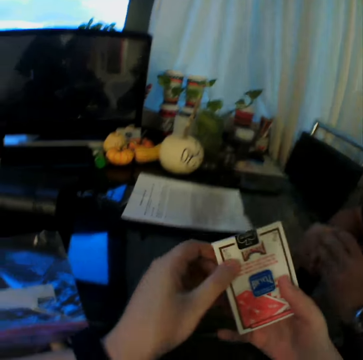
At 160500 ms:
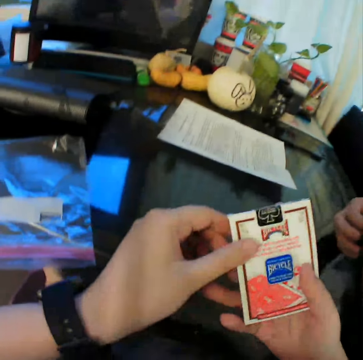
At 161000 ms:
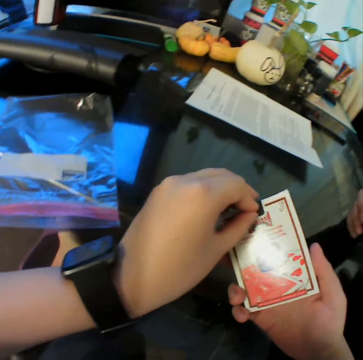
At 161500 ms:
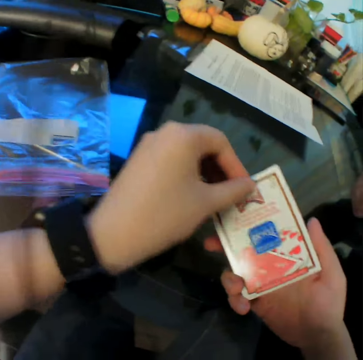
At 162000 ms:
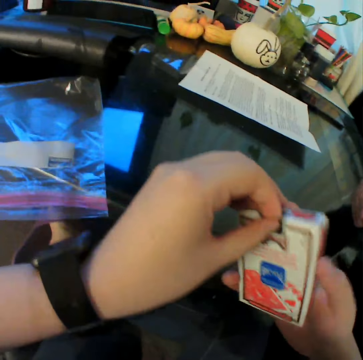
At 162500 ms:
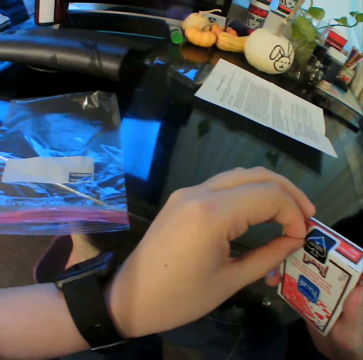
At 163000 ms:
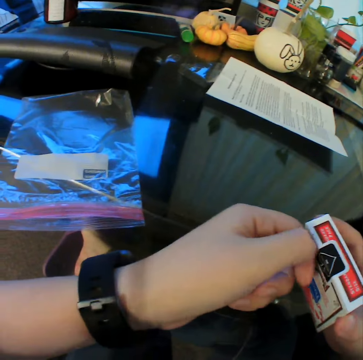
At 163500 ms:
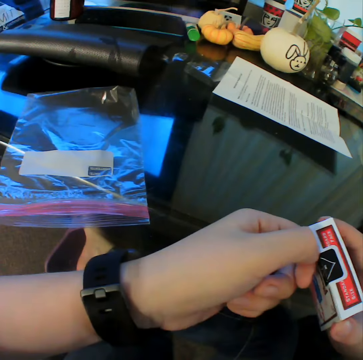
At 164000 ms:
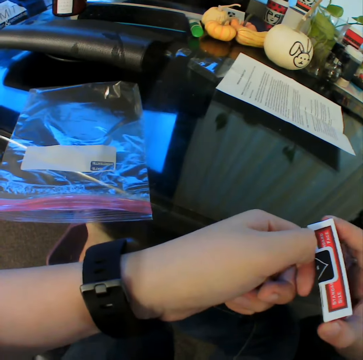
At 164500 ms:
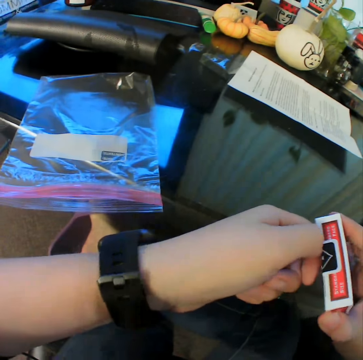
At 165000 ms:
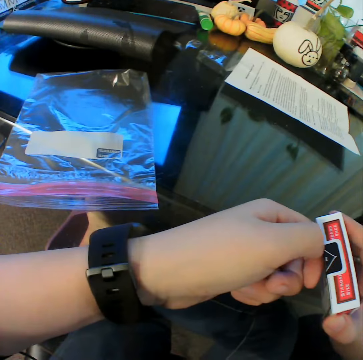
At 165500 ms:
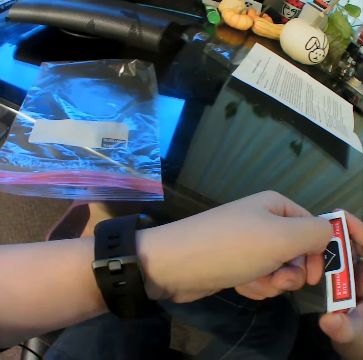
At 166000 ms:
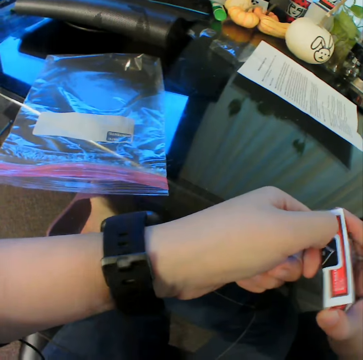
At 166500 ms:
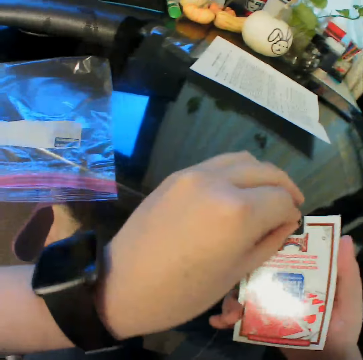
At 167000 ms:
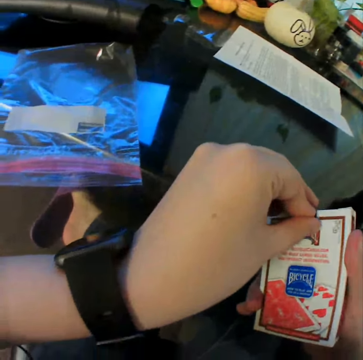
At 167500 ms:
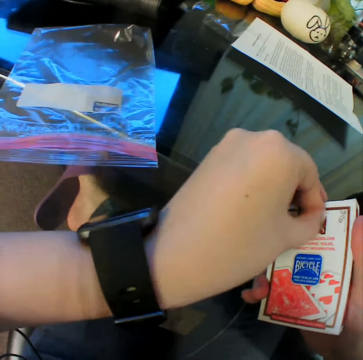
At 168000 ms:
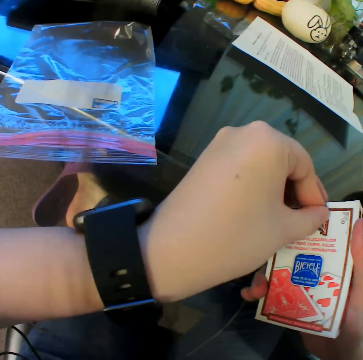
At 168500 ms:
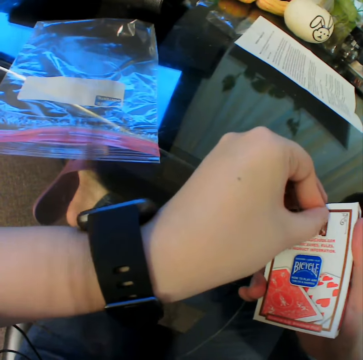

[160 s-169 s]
The camera wearer removes the seal on the card game with his left hand. He opens the playing card pack.

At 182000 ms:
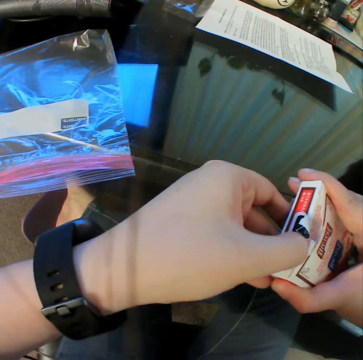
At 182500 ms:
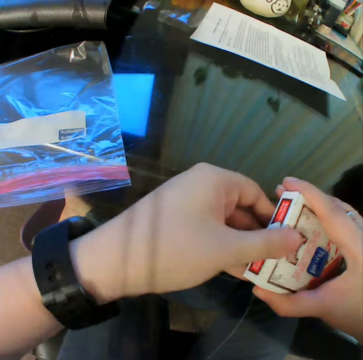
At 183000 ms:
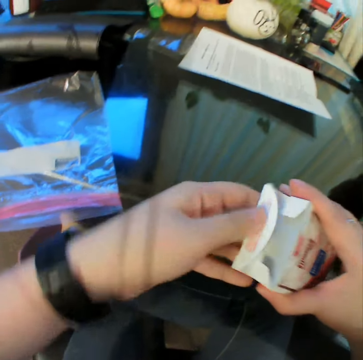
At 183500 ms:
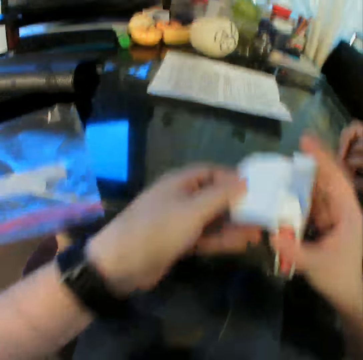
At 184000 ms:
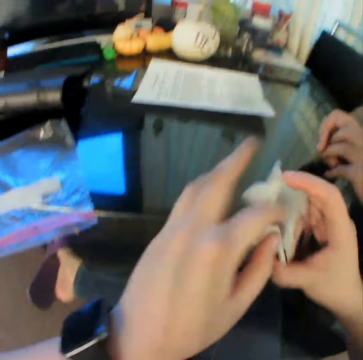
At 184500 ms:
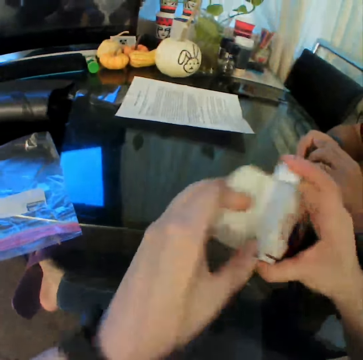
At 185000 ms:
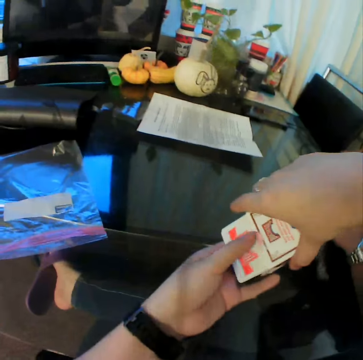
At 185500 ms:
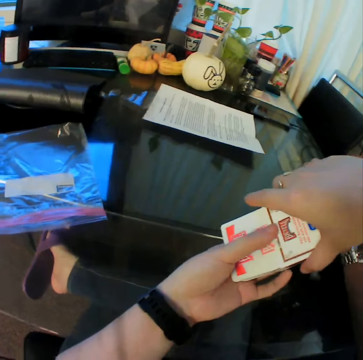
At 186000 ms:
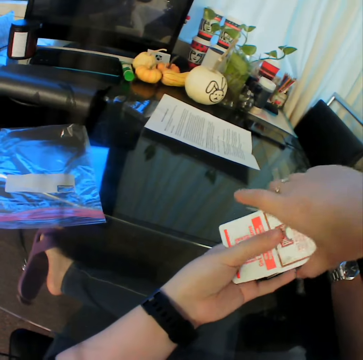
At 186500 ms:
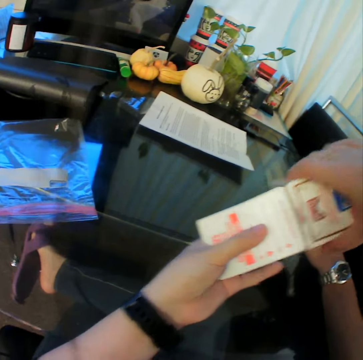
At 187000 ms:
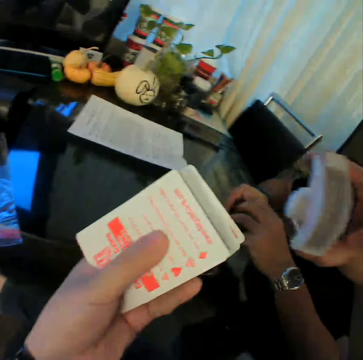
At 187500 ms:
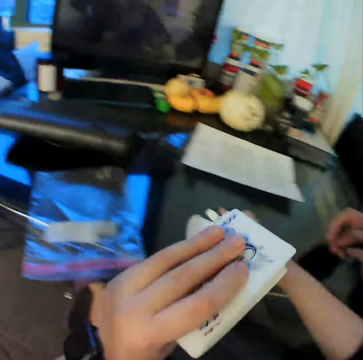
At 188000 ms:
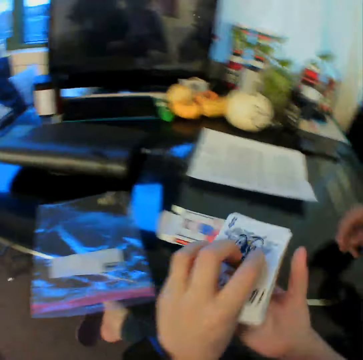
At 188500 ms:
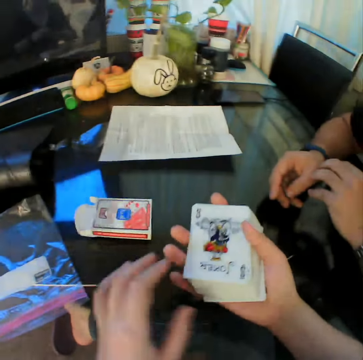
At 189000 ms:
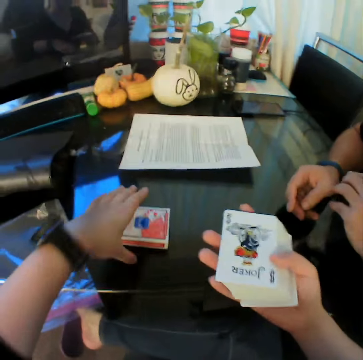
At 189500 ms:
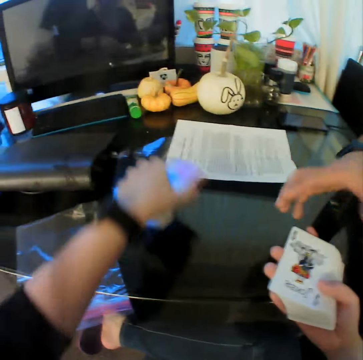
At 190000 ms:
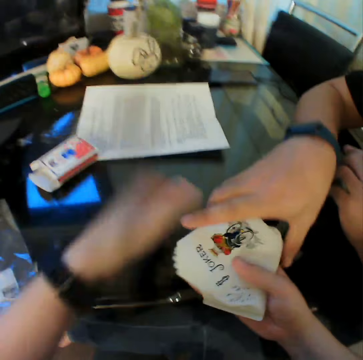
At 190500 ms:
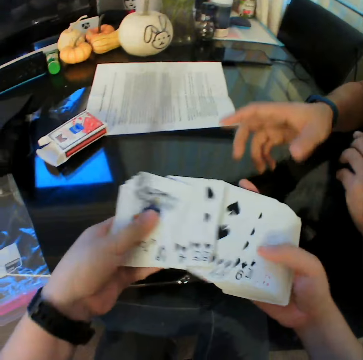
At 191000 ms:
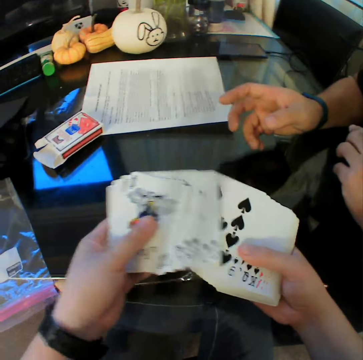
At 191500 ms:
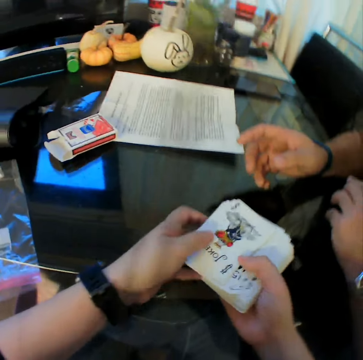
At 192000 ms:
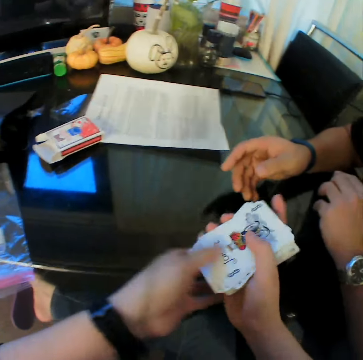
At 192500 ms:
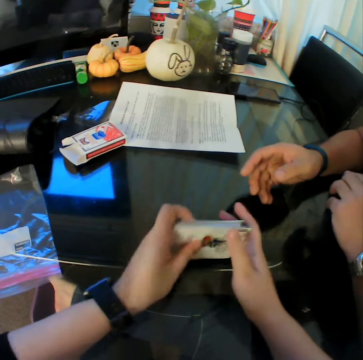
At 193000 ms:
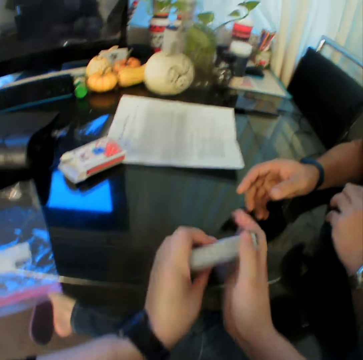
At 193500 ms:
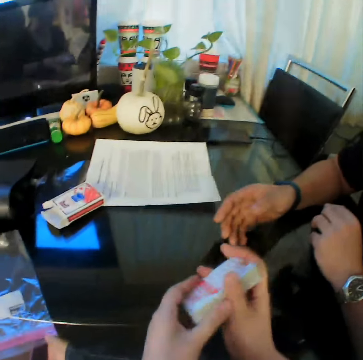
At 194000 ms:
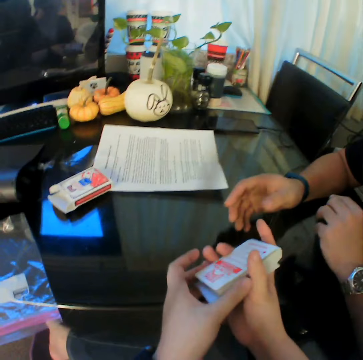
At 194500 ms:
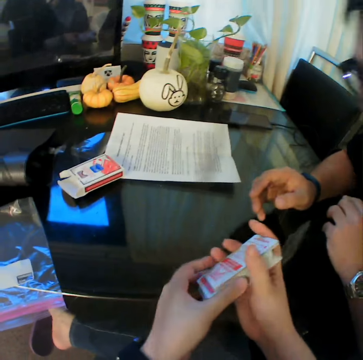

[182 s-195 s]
The camera wearer brings out the cards from the card pack with both hands. He turns the playing card. He looks at the playing card pack. He drops the carton or pack in his right hand on the table. He holds the cards together with both hands. He lifts the left hand. He moves the carton with his left hand. He picks up the pack from the table. A man touches the cards with his right hand. The camera wearer puts the pack on the table. He moves the cards with both hands. He shuffles the cards in both hands. He holds the playing cards together. He places the playing cards on the table. He touches the playing cards.

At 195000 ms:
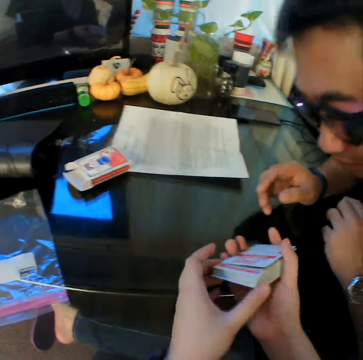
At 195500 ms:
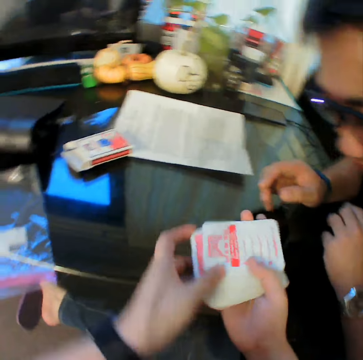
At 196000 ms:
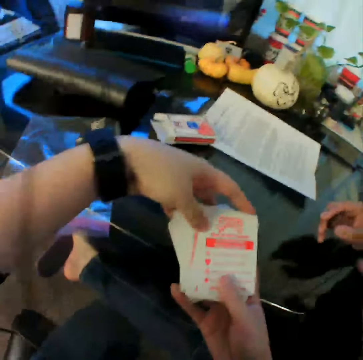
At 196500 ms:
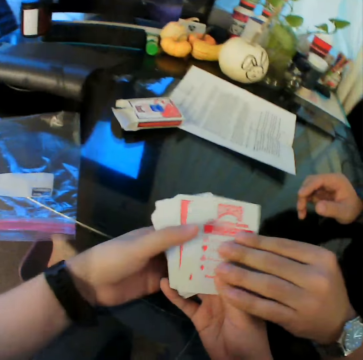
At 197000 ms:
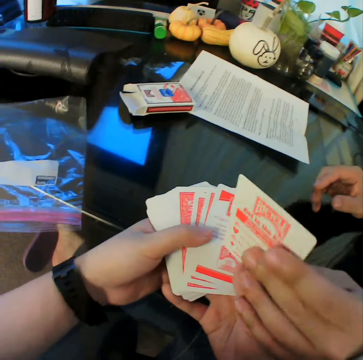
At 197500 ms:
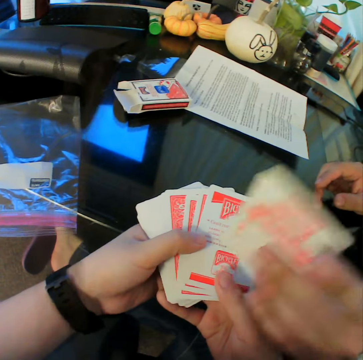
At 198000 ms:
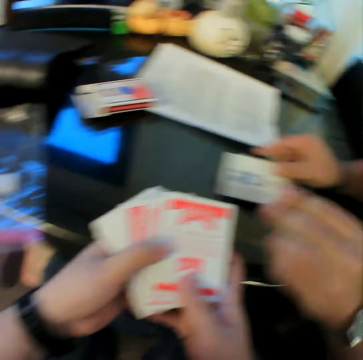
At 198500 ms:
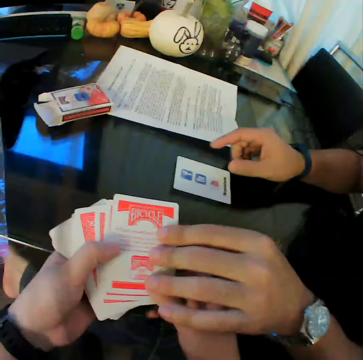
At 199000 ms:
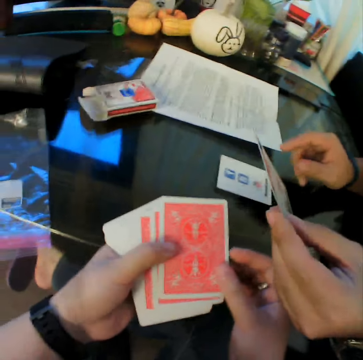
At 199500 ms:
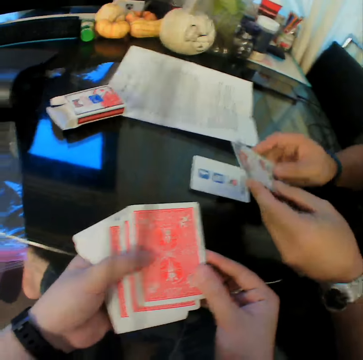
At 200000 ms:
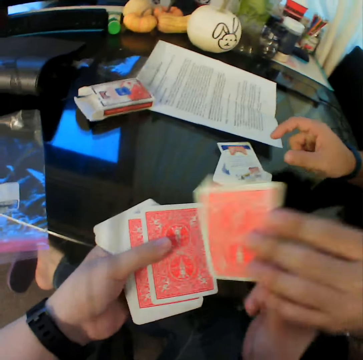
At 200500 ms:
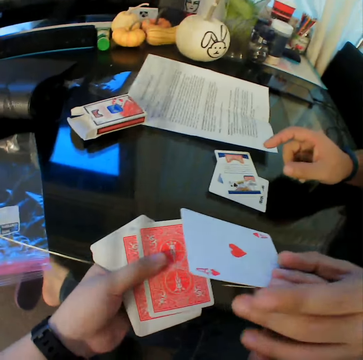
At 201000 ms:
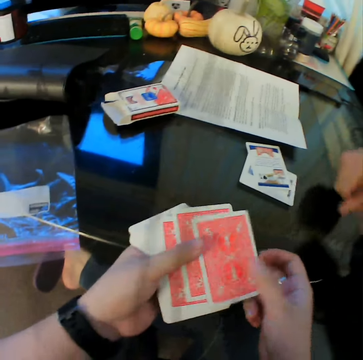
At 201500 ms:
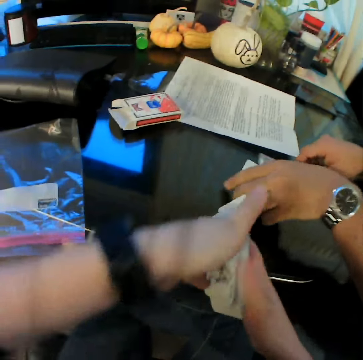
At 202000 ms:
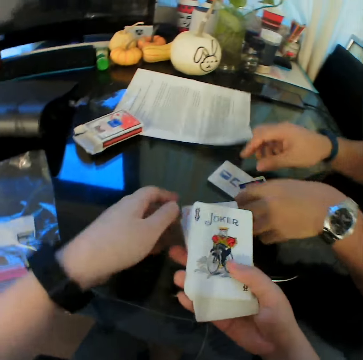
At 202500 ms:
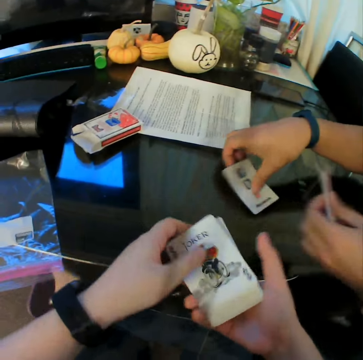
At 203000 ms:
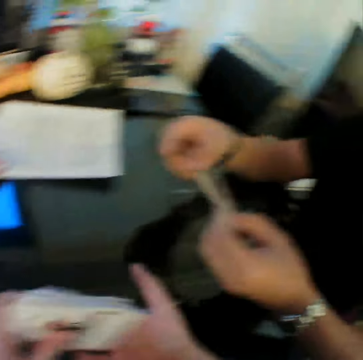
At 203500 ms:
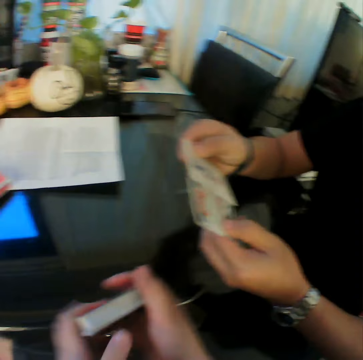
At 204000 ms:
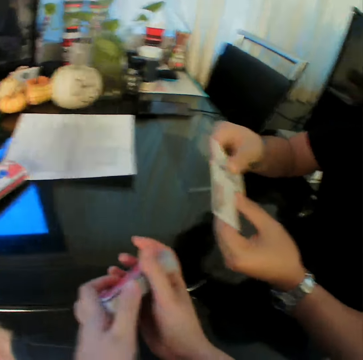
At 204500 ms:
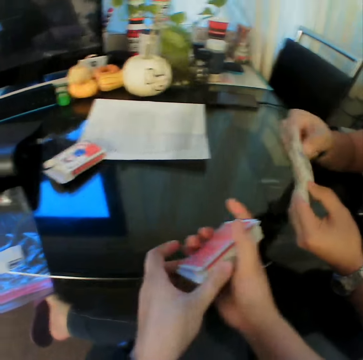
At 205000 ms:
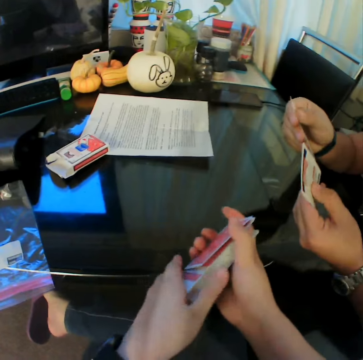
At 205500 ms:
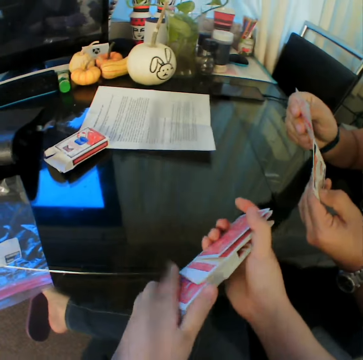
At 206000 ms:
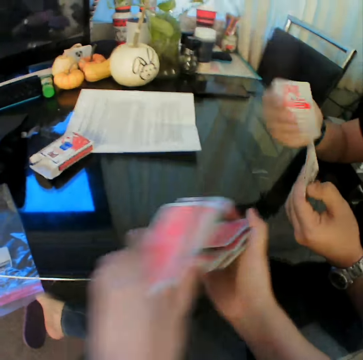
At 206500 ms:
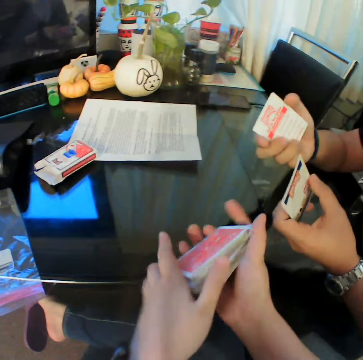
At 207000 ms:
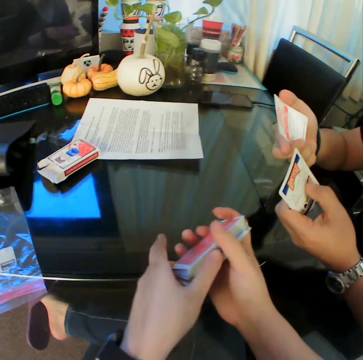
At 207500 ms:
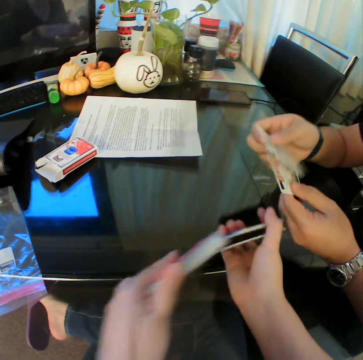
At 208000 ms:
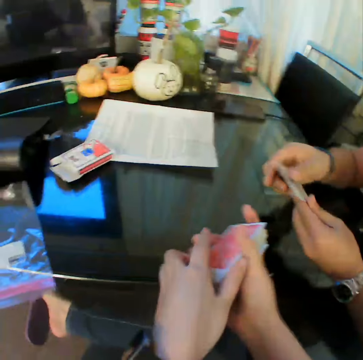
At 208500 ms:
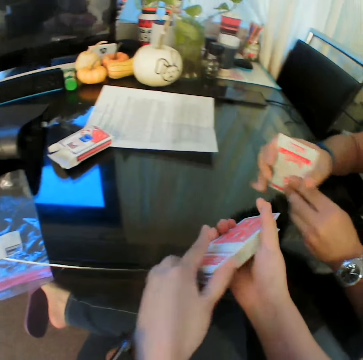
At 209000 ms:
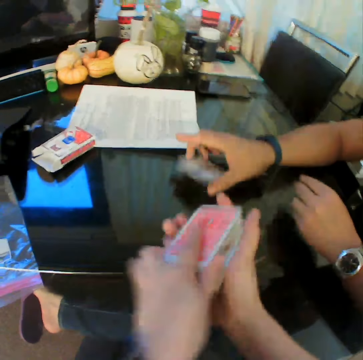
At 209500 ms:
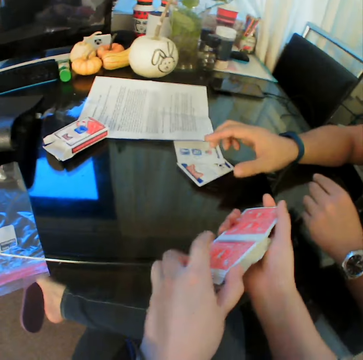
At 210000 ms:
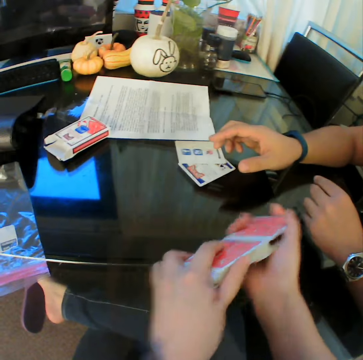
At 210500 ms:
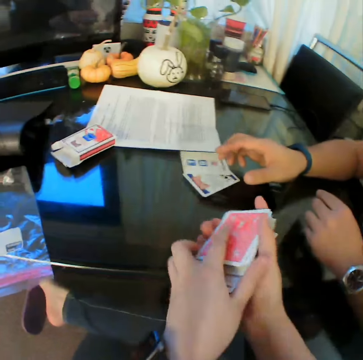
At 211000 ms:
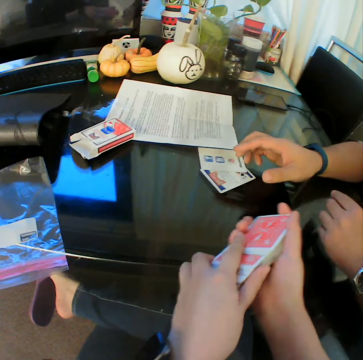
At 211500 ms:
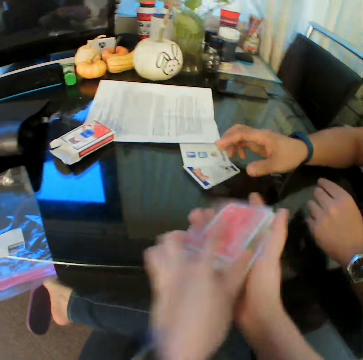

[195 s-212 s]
The camera wearer rotates the cards in both hands. He shows the card to a man. The man picks a card from the camera wearer with his left hand. The camera wearer converses with the man. The man passes the card from his left hand to his right hand. The camera wearer holds the playing cards. The man drops the card in his right hand. The man picks a card from the camera wearer with his left hand. The camera wearer holds the playing cards. The man passes the card from his left hand to his right hand and drops the card in his right hand. The camera wearer pulls a playing card. The man touches a card with his left hand. The camera wearer flips a card with his right hand. He shows the playing card to the man. He holds the playing cards. He turns the cards in both hands. The man packs the cards on the table with both hands. The camera wearer holds the playing cards. He converses with the man. The man shuffles the cards in both hands. The camera wearer shuffles the cards in both hands. The man drops the cards on the table with his right hand.
